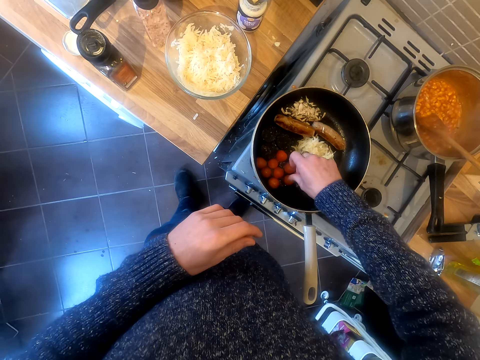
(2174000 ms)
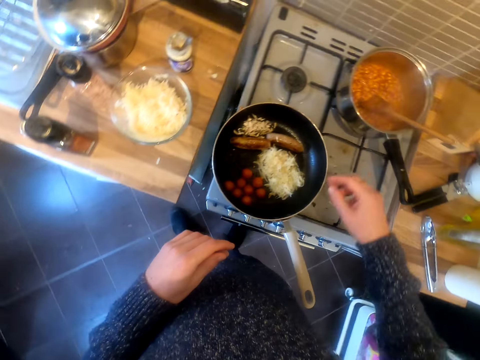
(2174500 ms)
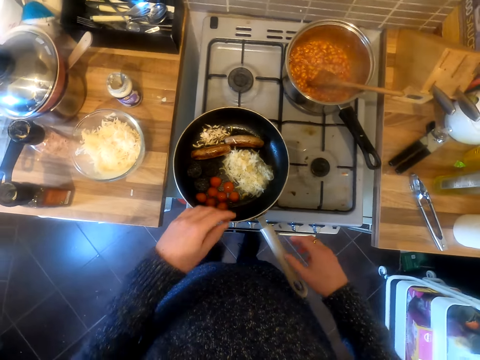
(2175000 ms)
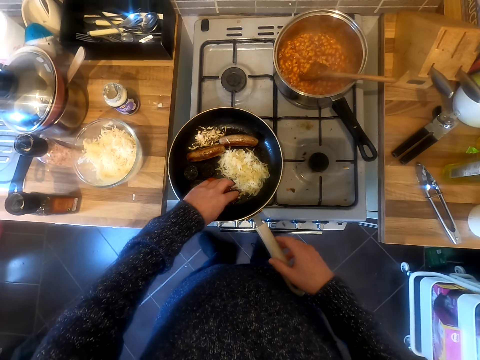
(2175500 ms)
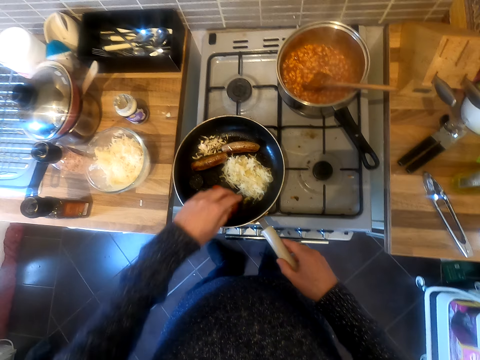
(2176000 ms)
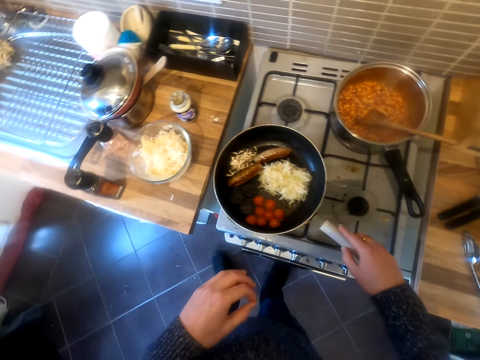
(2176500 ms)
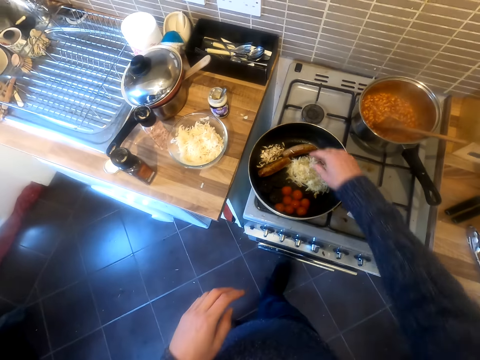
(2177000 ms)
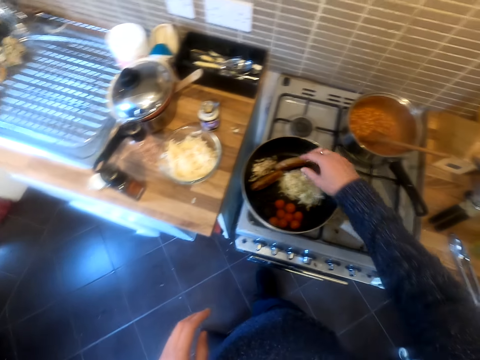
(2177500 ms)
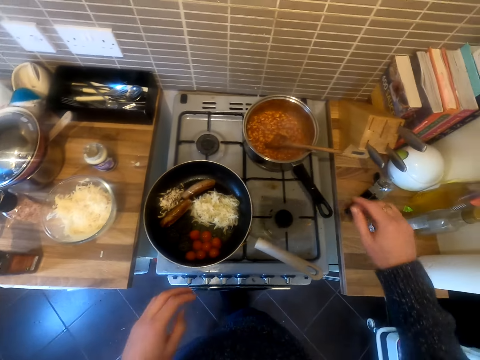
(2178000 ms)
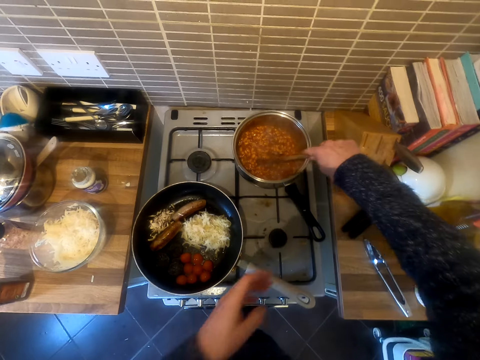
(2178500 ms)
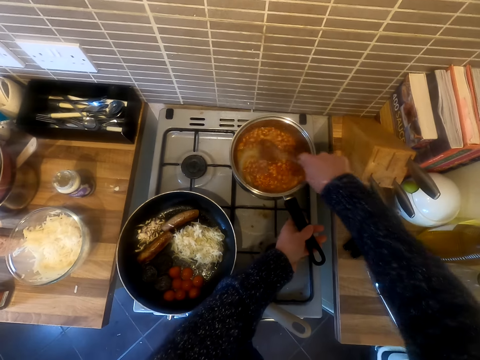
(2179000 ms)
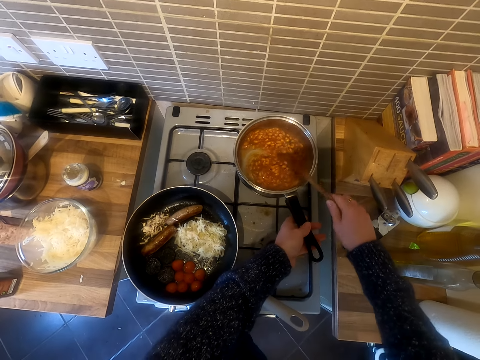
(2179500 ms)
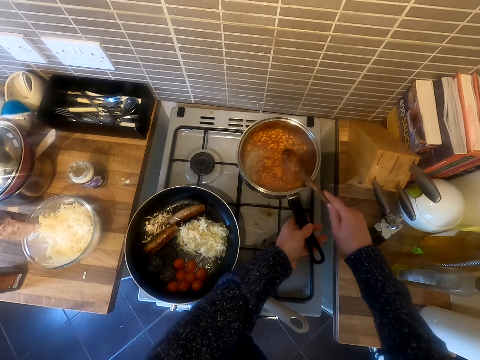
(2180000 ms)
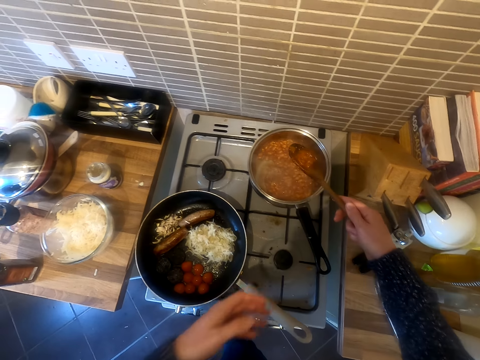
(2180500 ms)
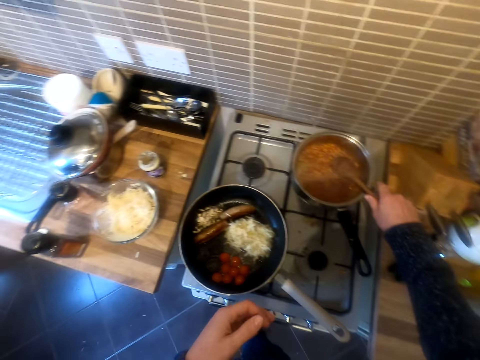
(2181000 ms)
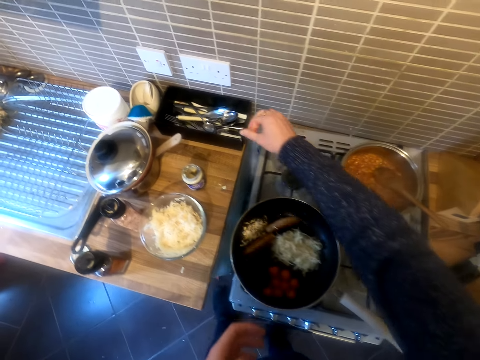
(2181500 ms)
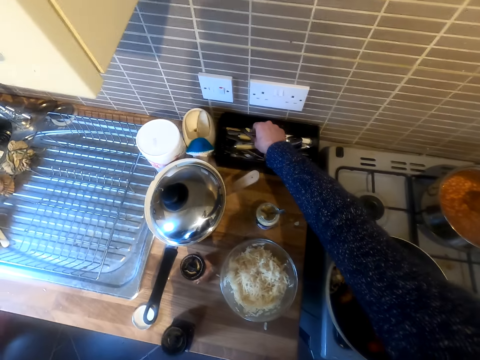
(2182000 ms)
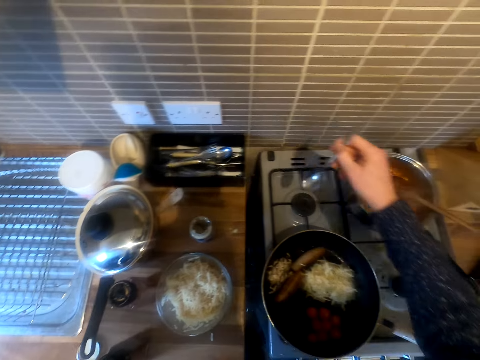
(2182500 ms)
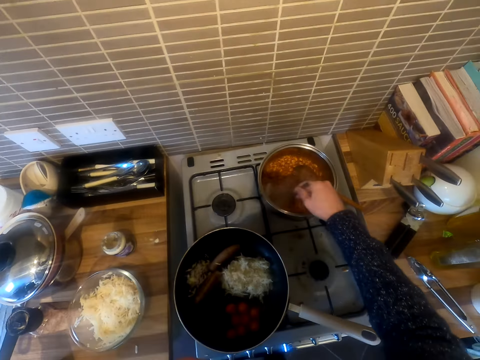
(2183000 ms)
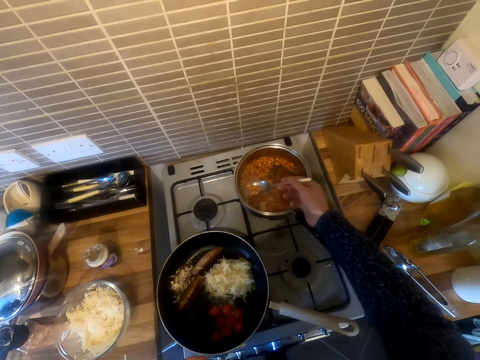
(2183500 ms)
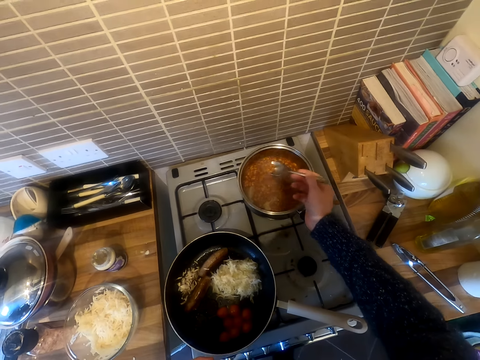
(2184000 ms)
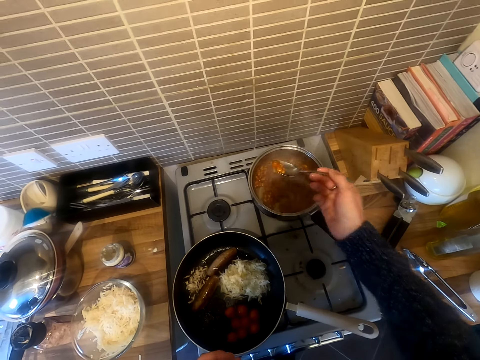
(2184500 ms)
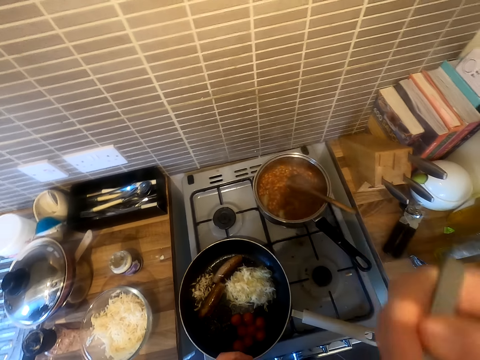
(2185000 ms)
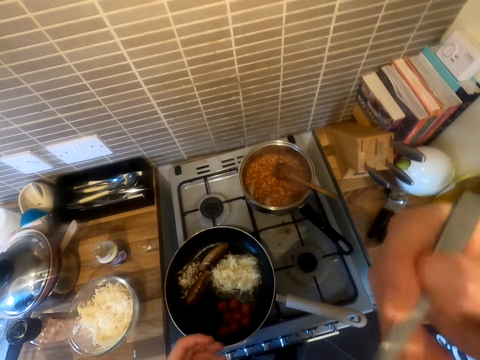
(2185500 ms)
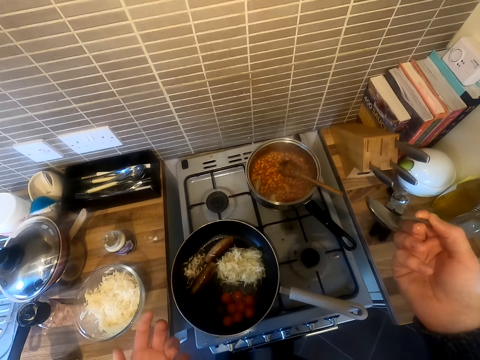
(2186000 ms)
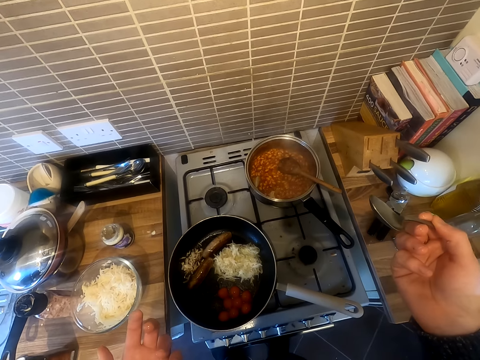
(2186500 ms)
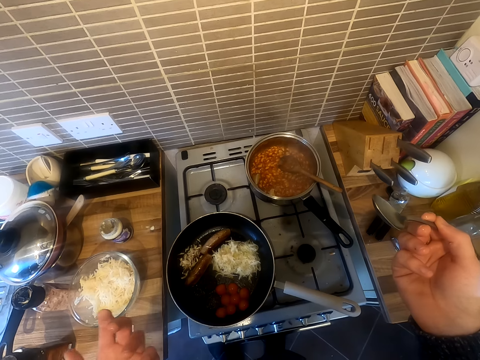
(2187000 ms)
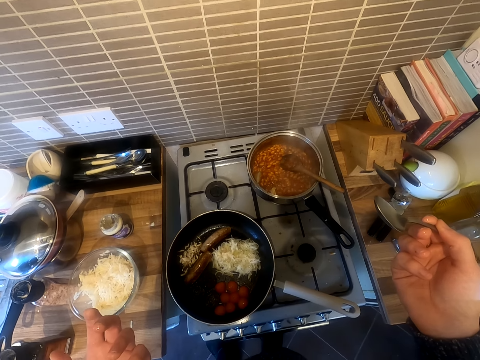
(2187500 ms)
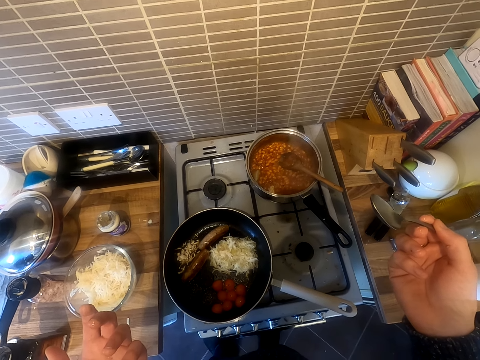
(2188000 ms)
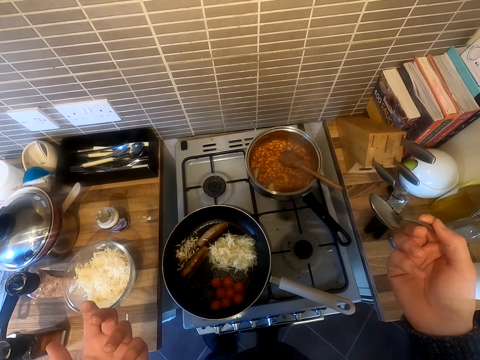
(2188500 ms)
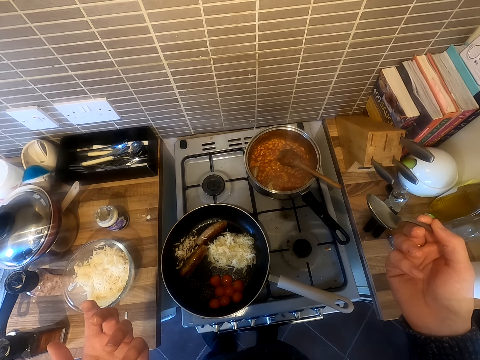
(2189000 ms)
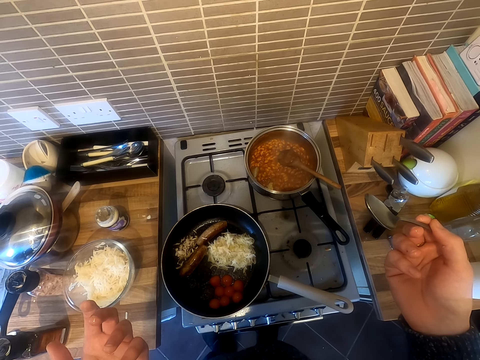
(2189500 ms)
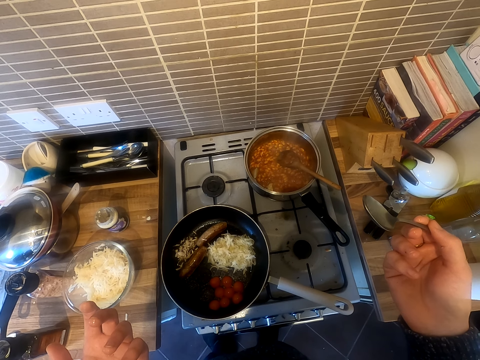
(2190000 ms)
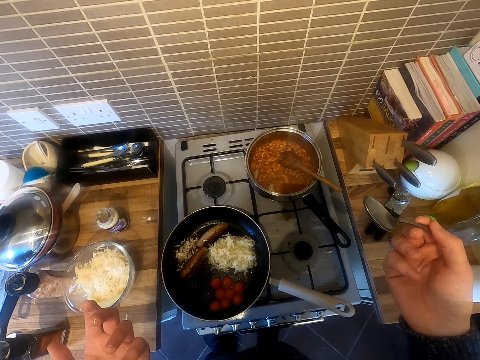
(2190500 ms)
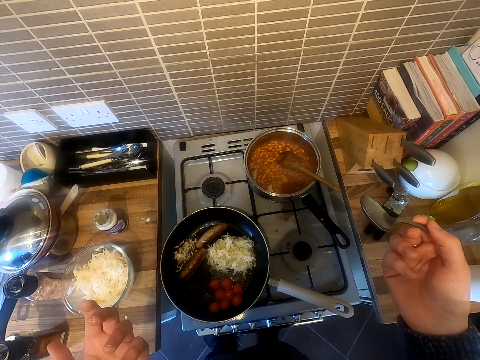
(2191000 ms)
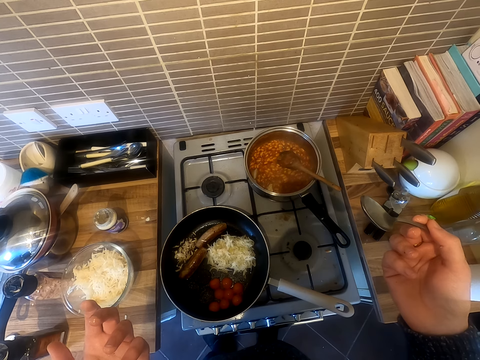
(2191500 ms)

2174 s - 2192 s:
The camera wearer holds a frying pan. They stir food. They pick up the spoon. They taste the food. They look at the food.

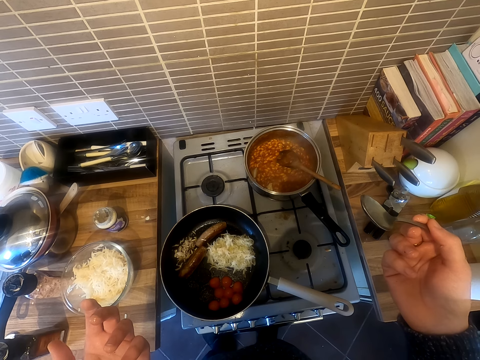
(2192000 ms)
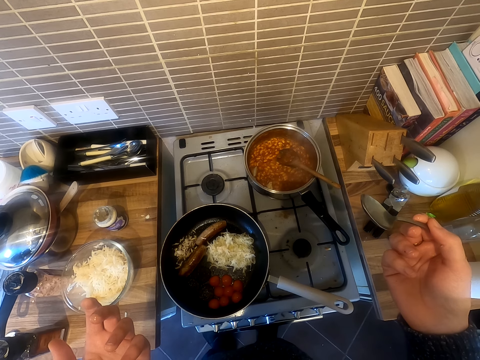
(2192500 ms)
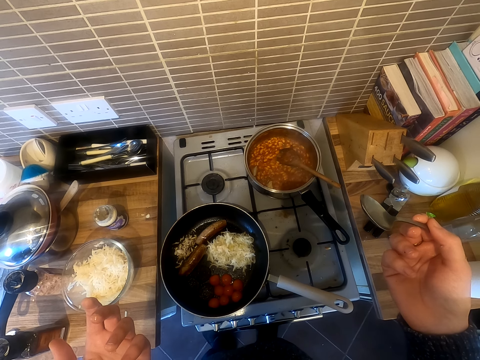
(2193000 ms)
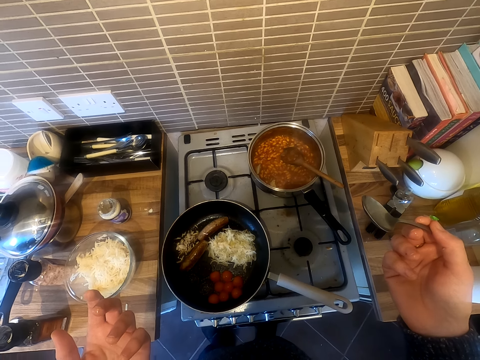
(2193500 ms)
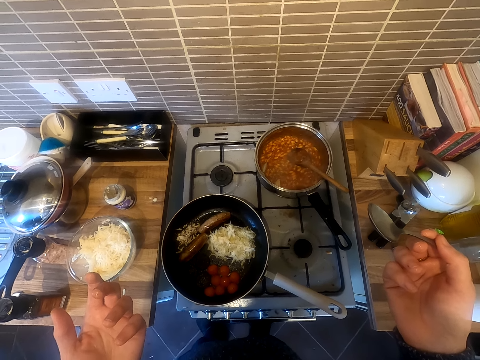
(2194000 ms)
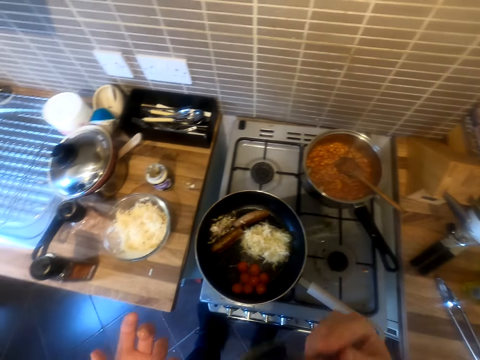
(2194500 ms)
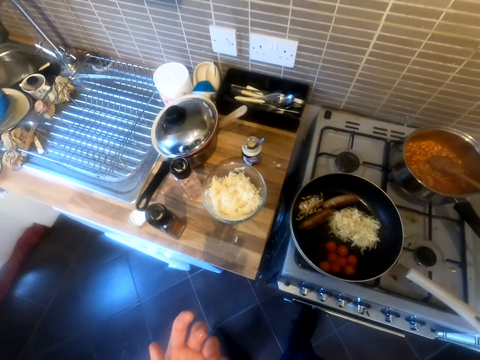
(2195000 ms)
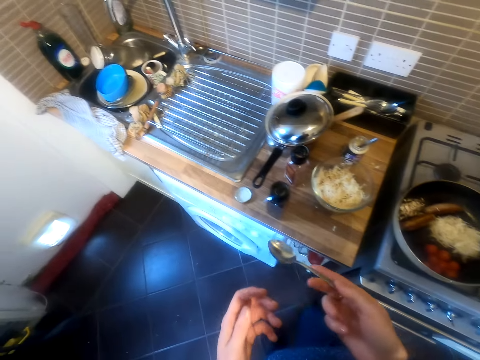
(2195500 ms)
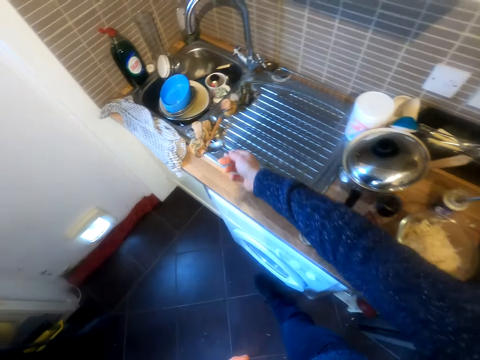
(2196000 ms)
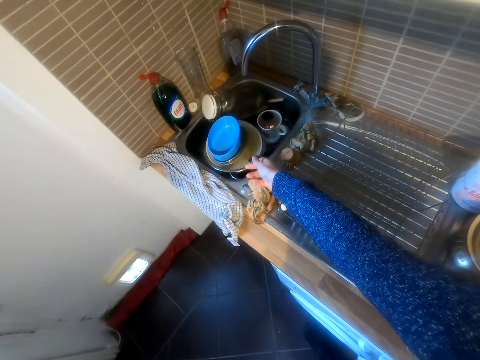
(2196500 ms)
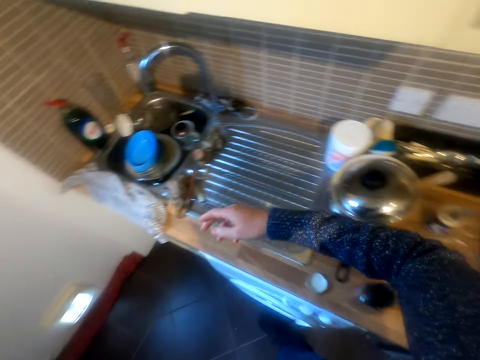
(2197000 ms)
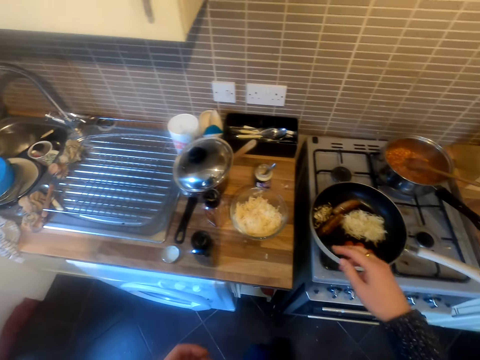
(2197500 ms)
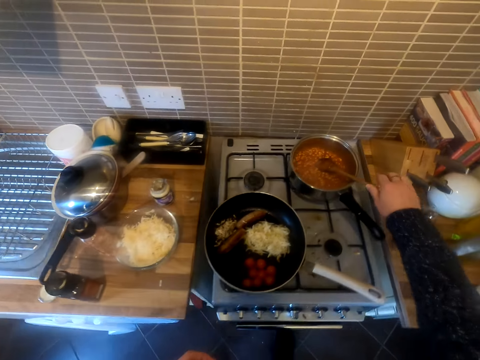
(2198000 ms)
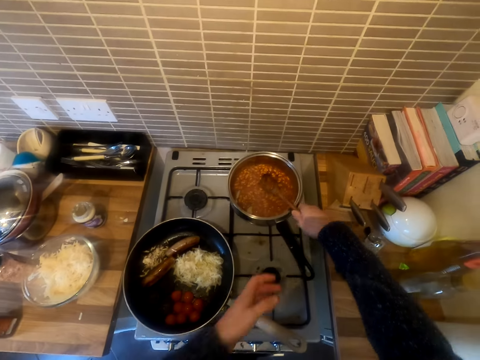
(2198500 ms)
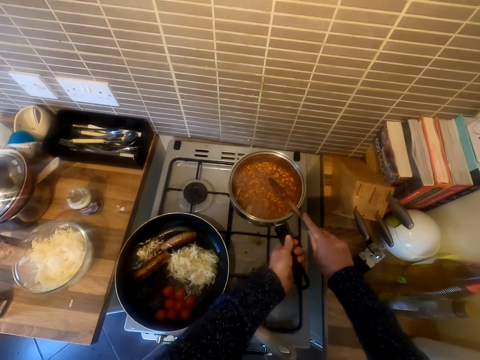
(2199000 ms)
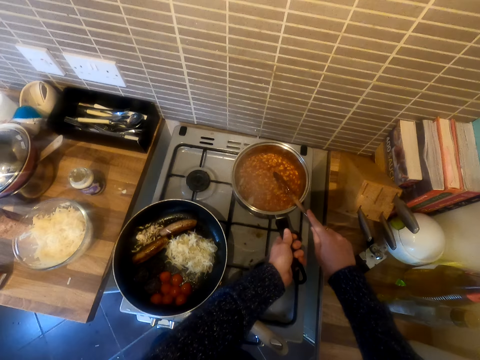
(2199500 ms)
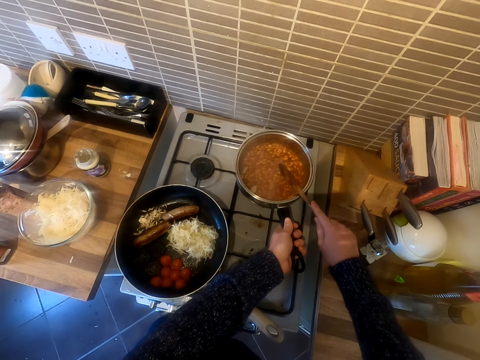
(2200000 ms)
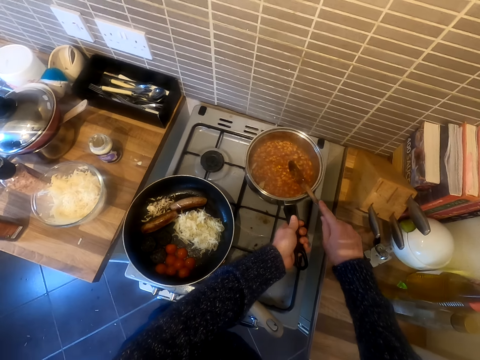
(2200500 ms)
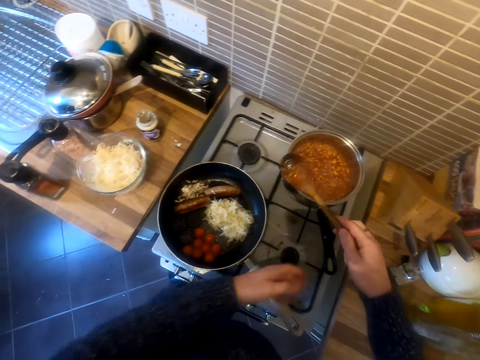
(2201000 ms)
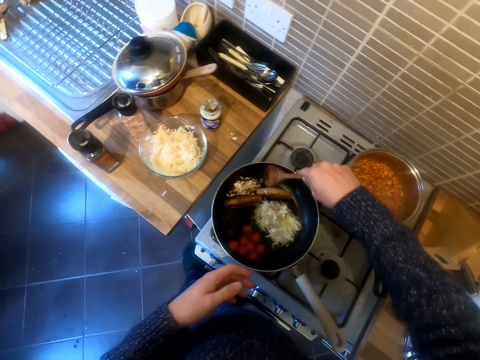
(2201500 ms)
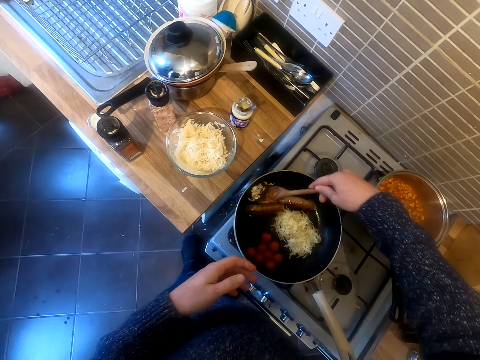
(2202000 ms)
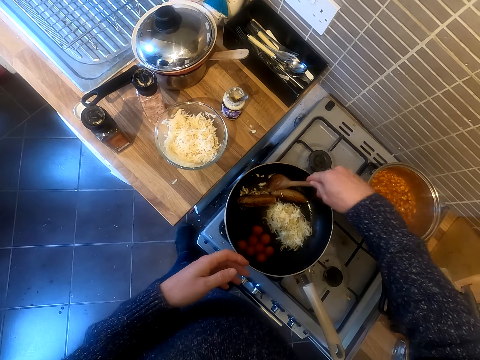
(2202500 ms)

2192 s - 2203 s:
The camera wearer puts the spoon in the sink. They take a cooking stick and hit the cooking pot.
